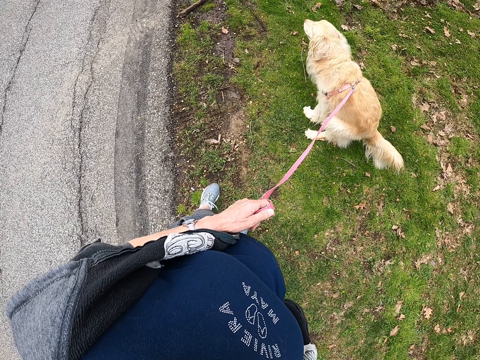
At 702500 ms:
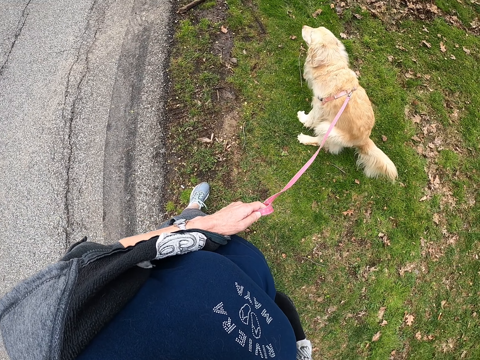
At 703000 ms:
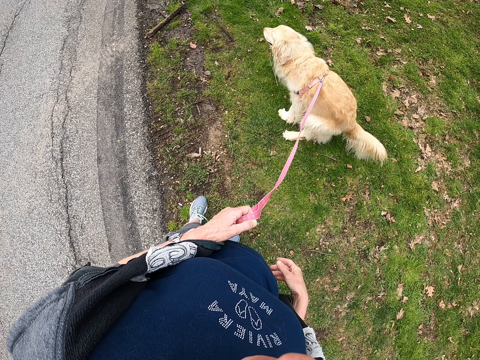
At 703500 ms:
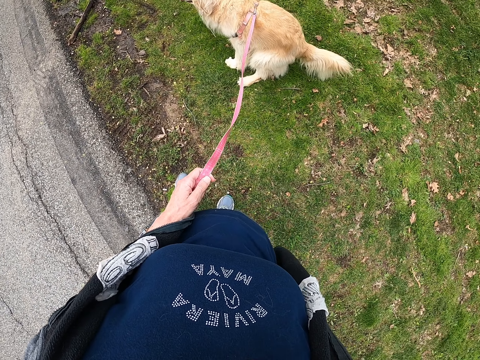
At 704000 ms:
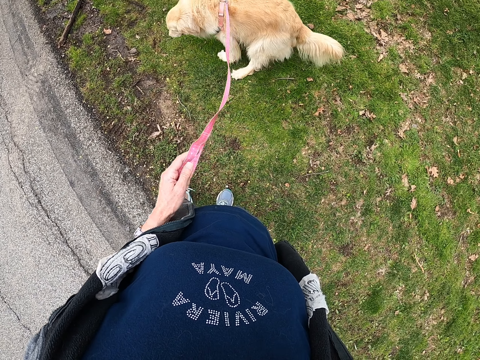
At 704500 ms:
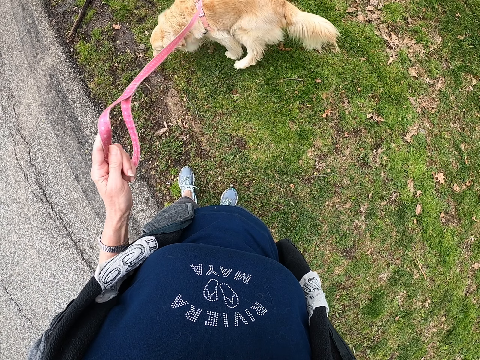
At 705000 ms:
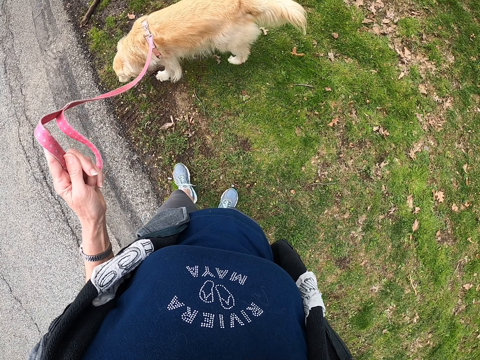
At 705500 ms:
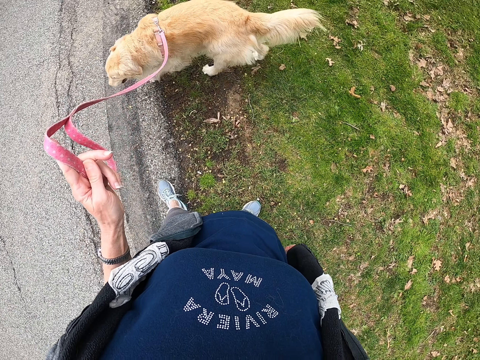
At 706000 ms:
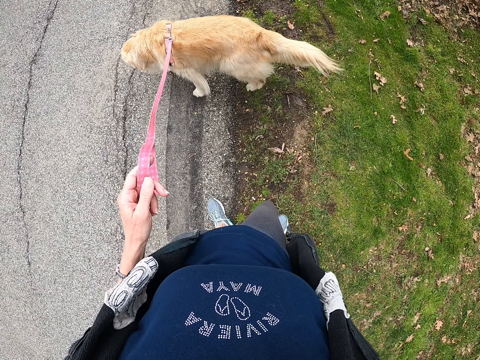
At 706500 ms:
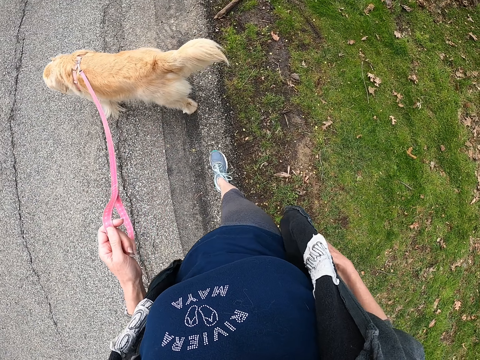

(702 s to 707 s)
The camera wearer moves the leash. They walk the dog.

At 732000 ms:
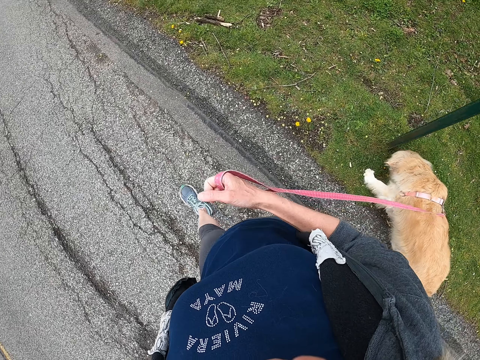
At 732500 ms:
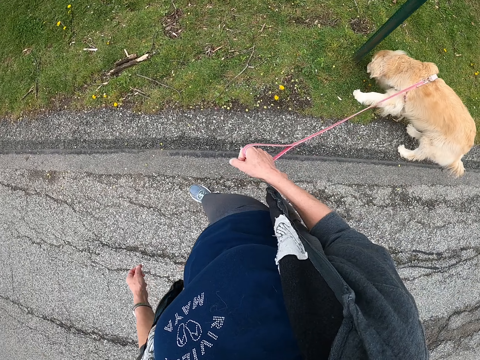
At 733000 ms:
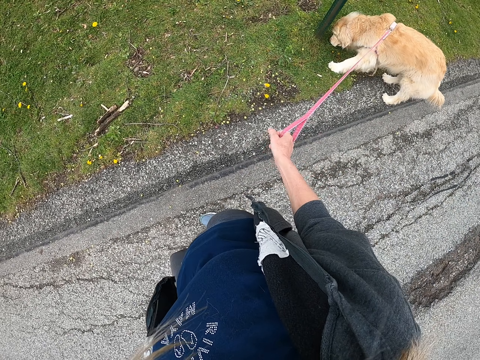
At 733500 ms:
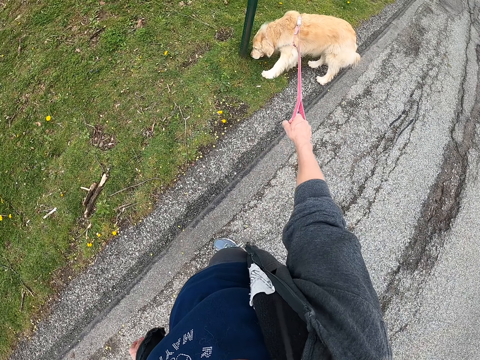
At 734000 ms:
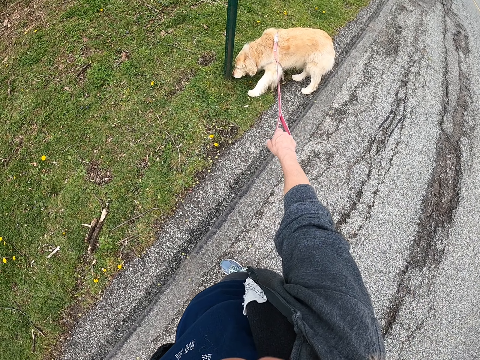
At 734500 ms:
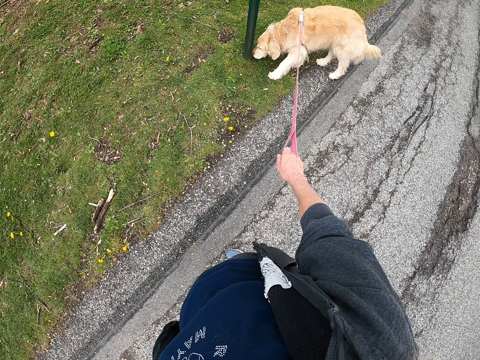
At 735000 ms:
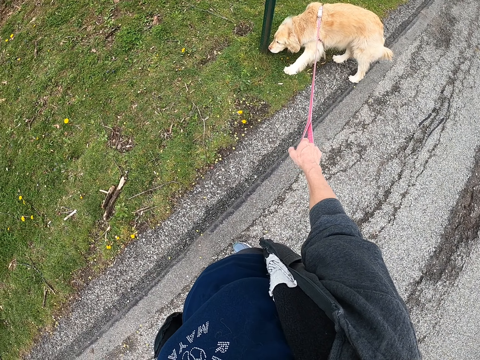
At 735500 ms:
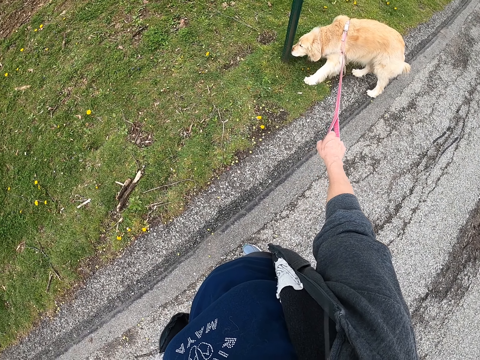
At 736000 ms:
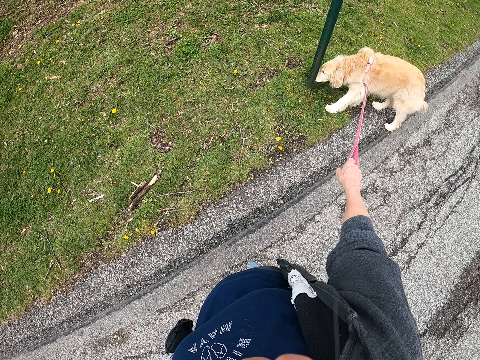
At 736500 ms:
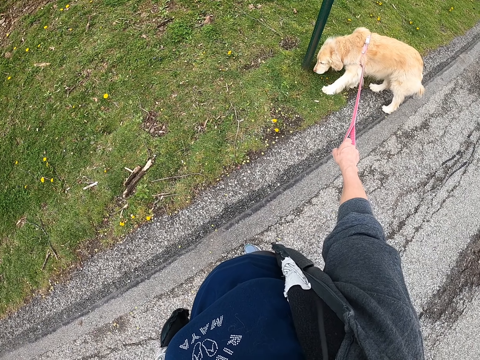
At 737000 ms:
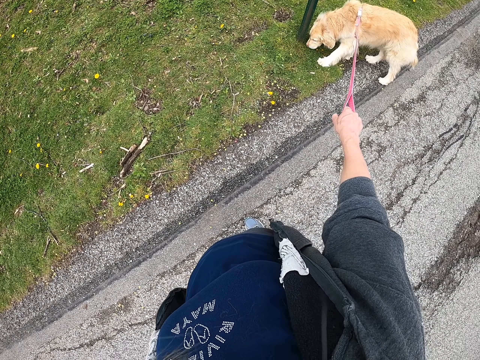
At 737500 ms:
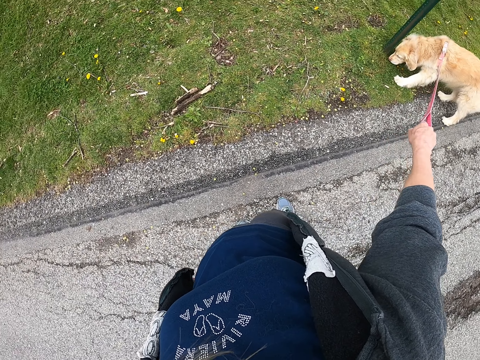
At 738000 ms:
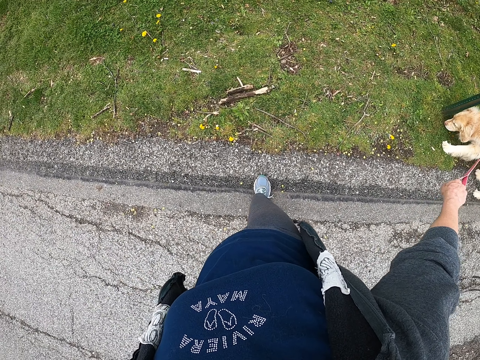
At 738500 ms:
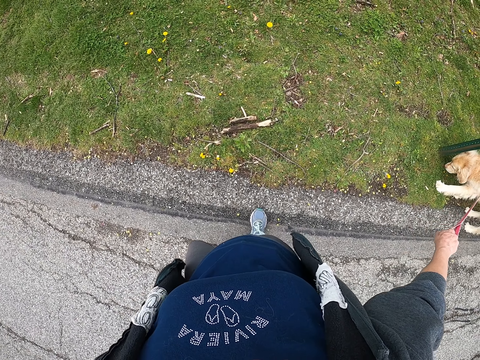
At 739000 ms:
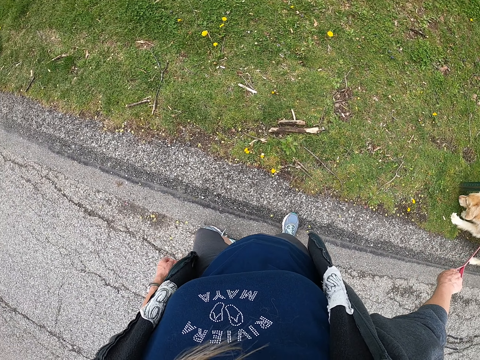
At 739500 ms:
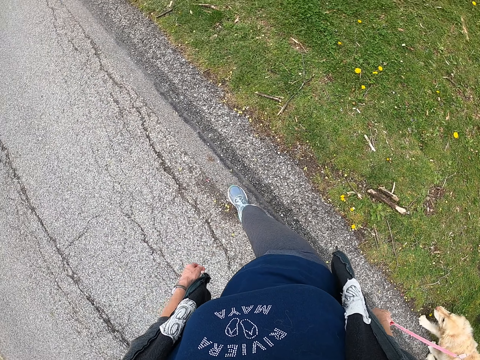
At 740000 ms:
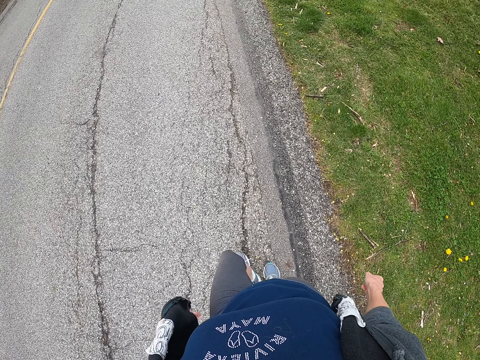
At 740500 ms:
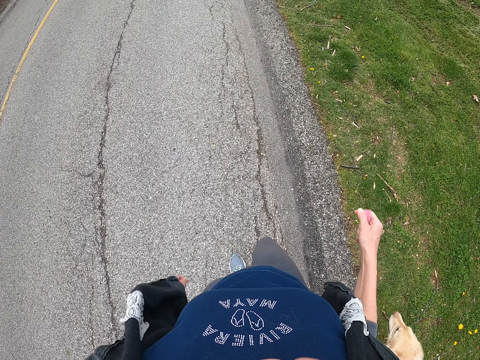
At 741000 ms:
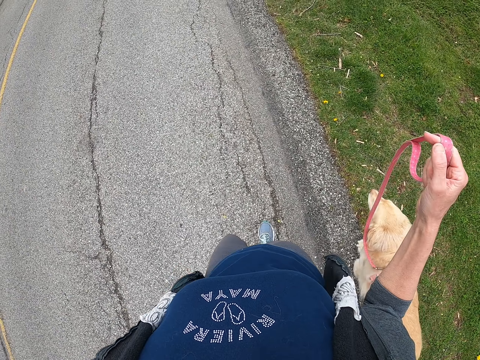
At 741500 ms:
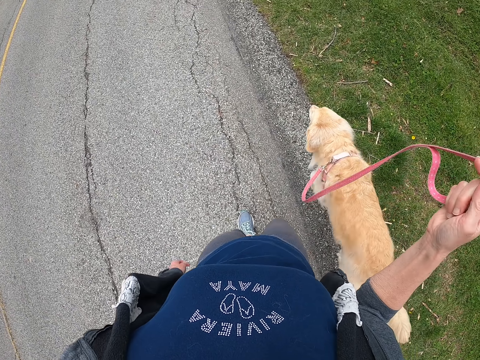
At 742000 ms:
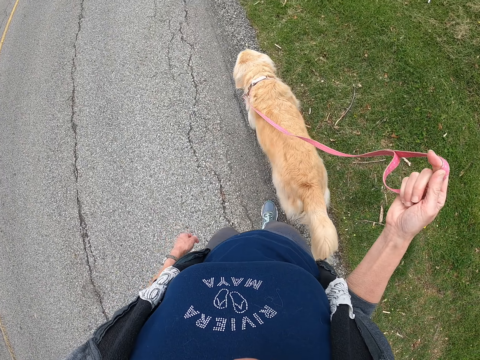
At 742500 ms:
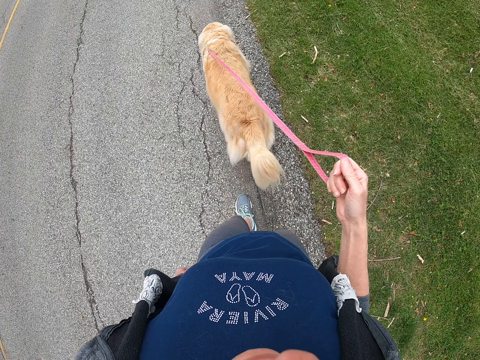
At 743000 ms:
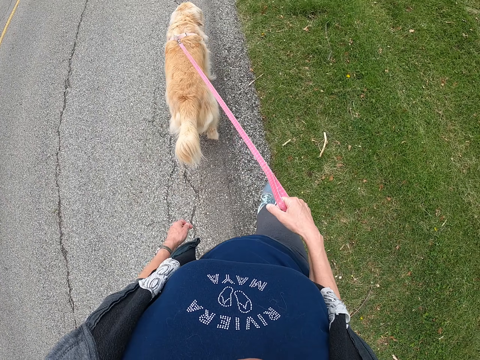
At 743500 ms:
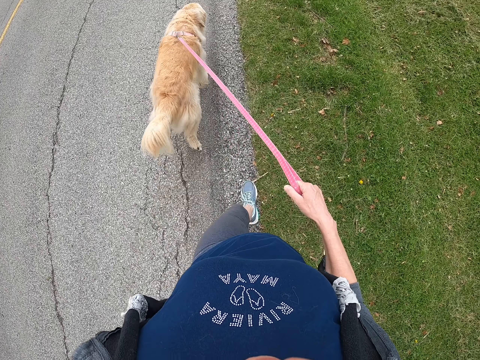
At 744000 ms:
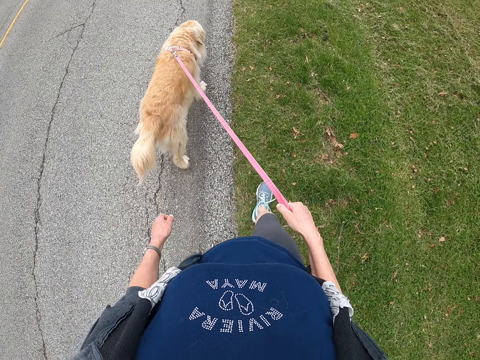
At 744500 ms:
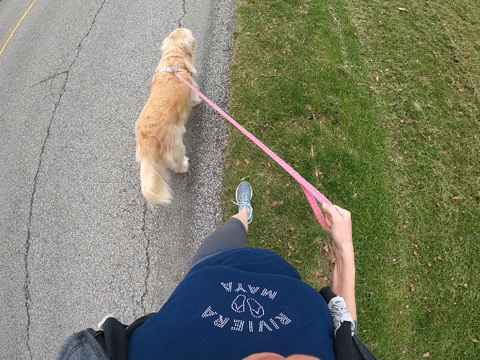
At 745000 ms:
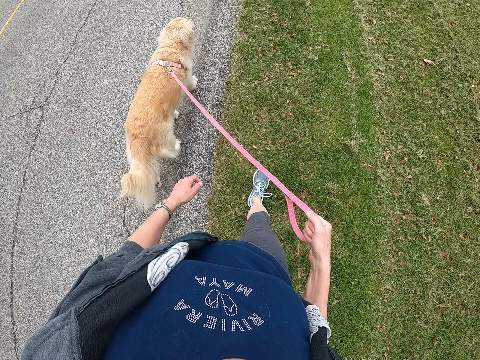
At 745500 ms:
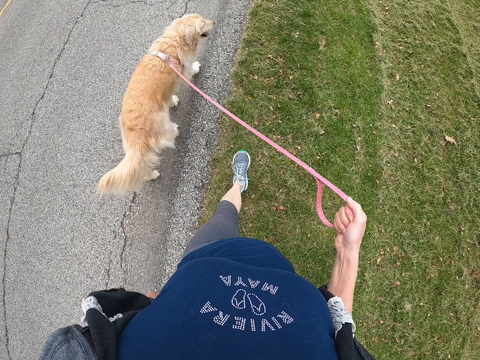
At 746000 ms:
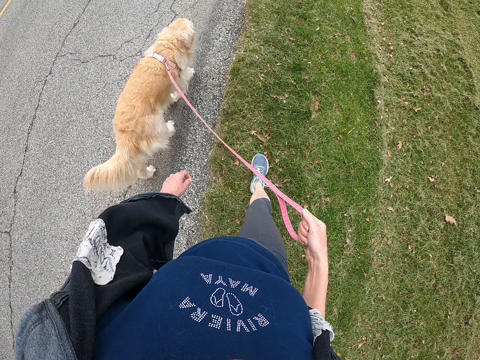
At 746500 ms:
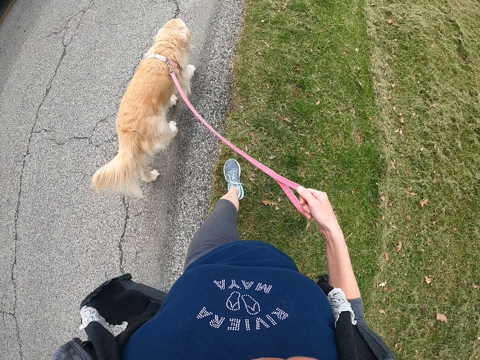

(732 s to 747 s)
The camera wearer stops on the pavement. They stand on the road. They walk the dog on the road.

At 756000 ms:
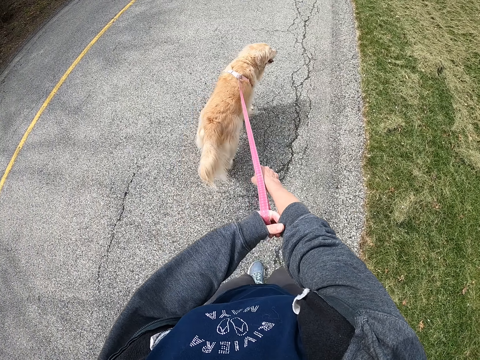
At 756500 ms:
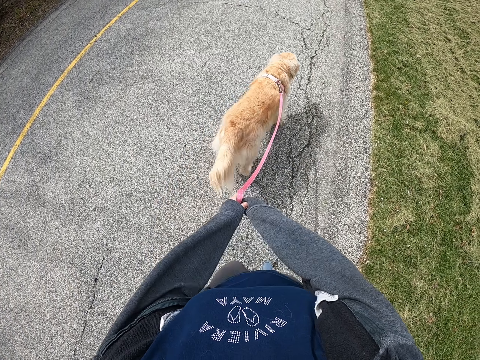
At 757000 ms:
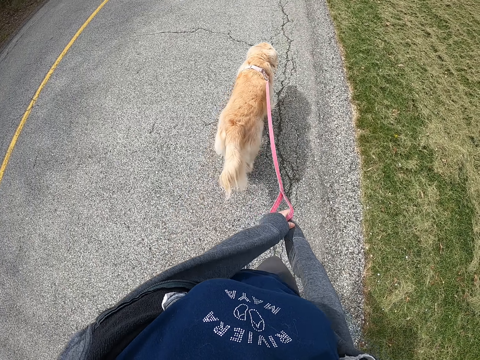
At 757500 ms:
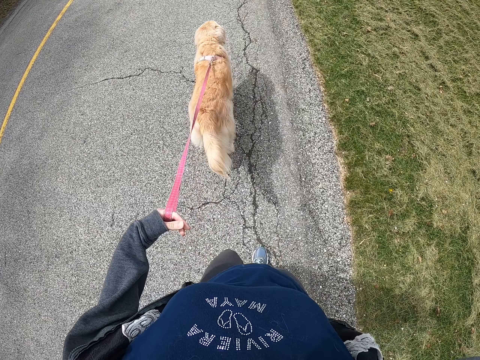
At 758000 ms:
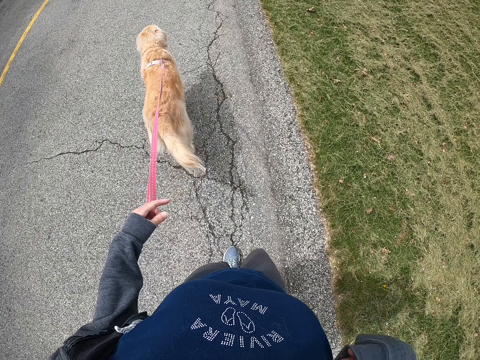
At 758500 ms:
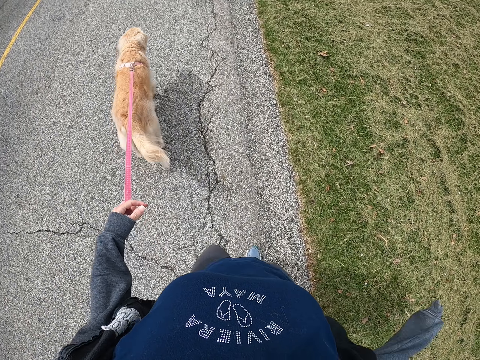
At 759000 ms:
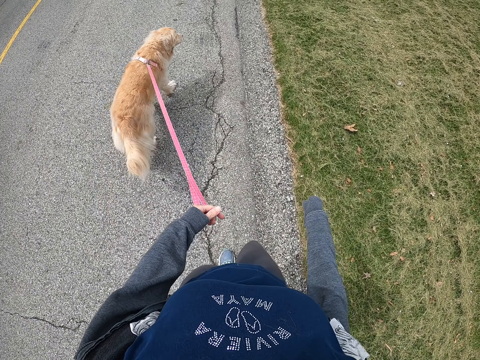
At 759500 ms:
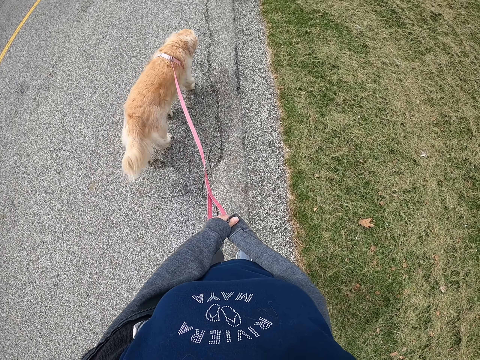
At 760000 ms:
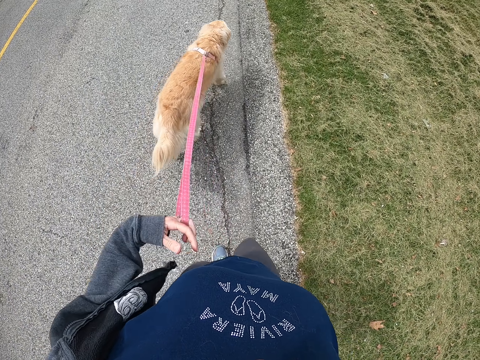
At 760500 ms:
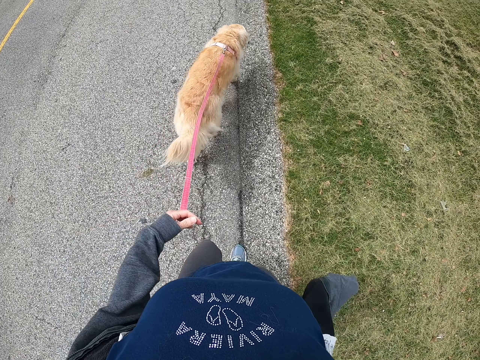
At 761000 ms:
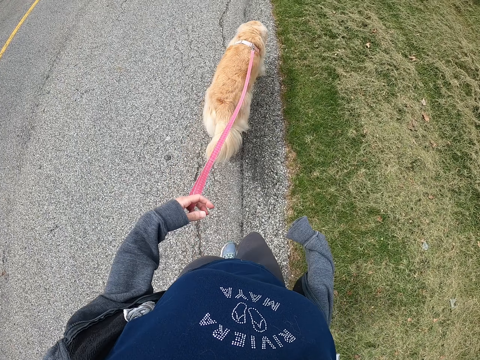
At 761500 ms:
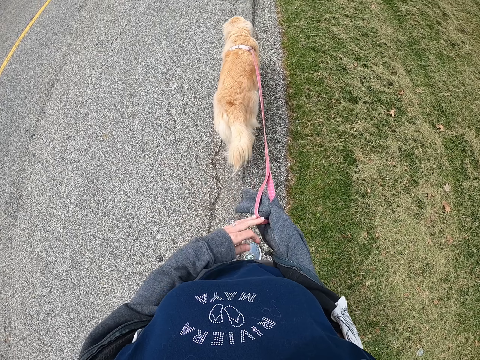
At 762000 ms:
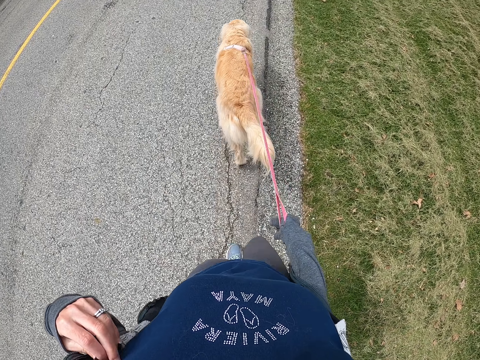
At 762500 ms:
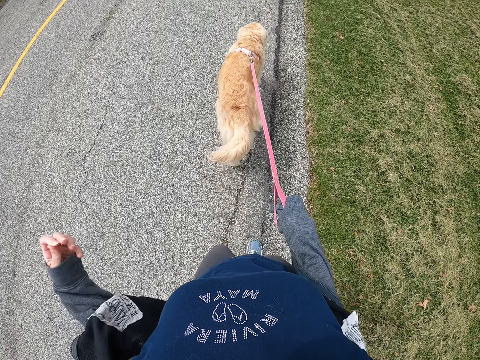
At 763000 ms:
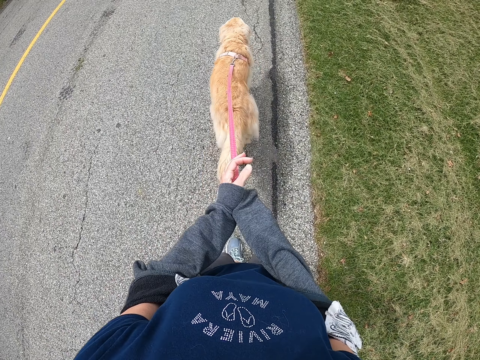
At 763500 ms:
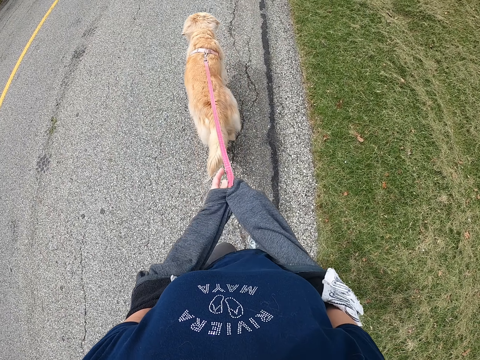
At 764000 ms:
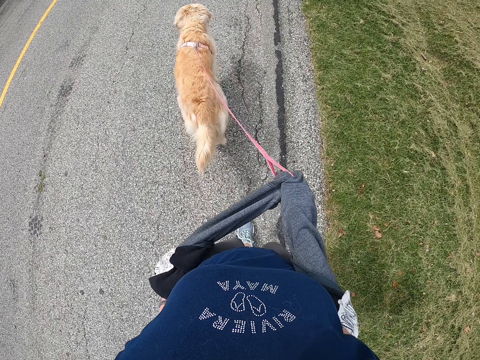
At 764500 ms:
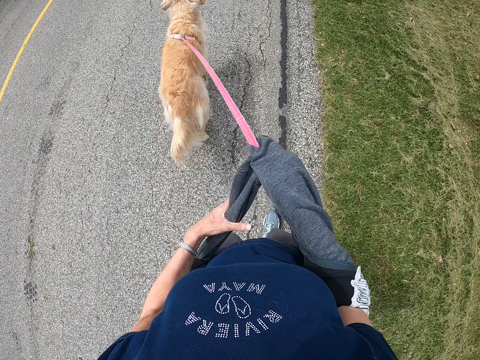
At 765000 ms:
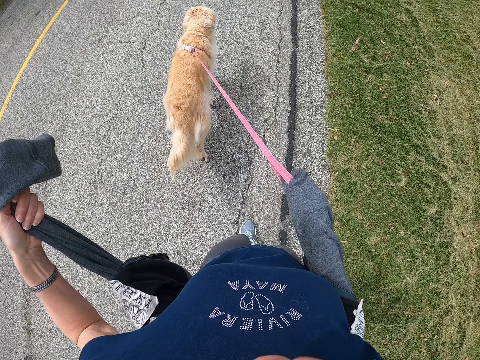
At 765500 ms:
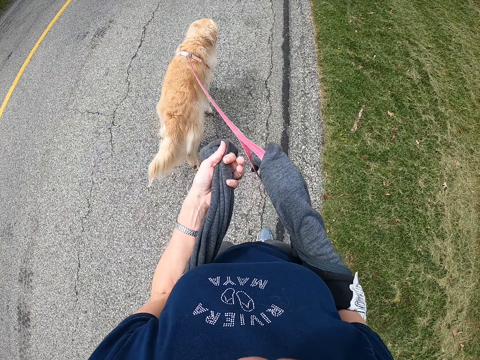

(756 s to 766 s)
The camera wearer fixes the jacket. They walk the dog on the road. They remove the jacket.
